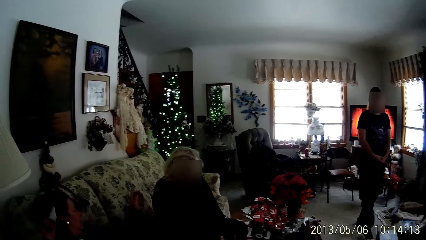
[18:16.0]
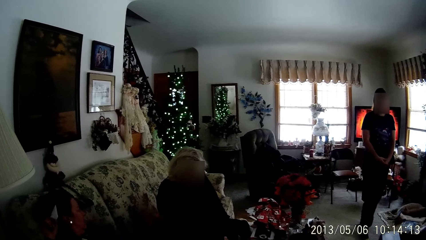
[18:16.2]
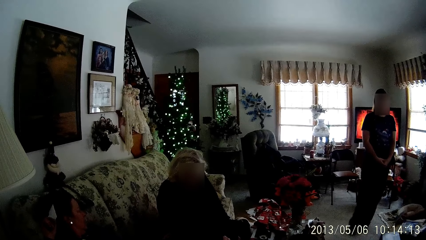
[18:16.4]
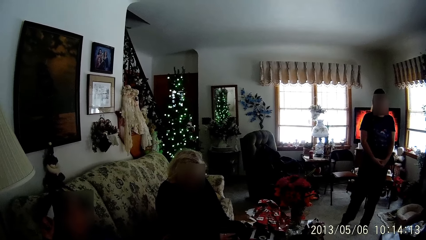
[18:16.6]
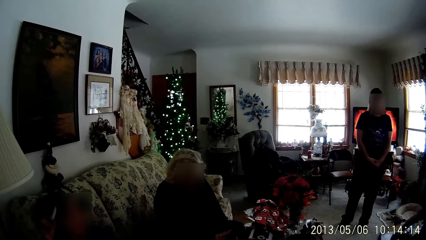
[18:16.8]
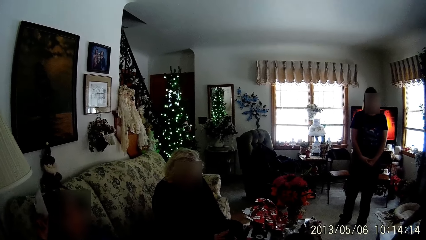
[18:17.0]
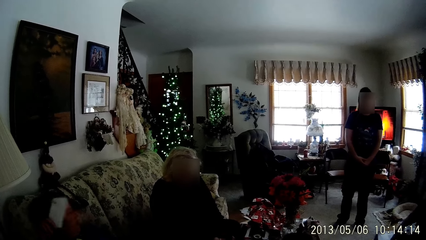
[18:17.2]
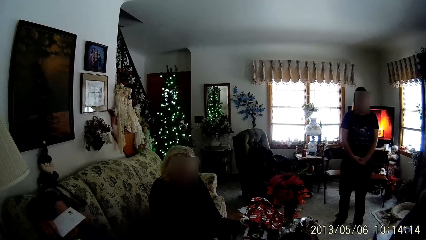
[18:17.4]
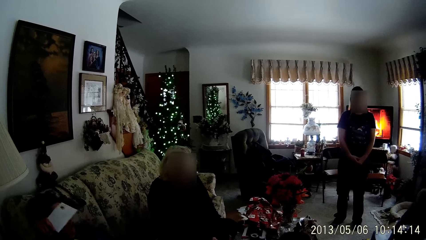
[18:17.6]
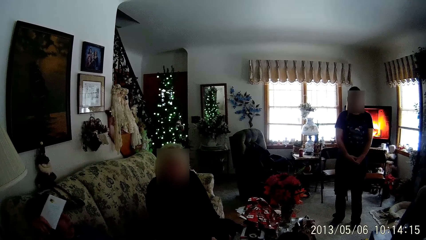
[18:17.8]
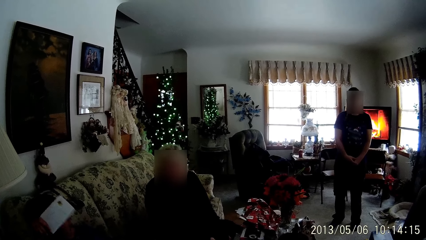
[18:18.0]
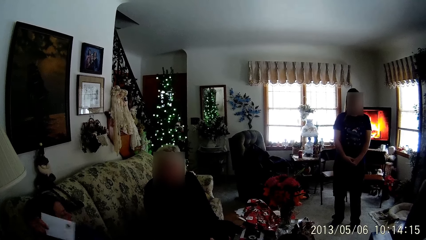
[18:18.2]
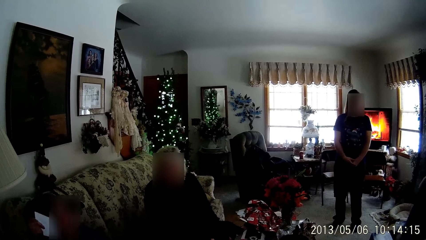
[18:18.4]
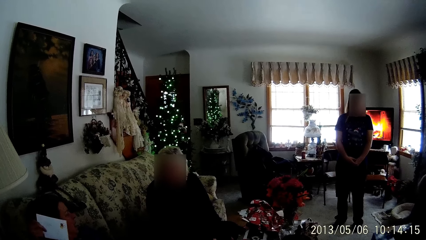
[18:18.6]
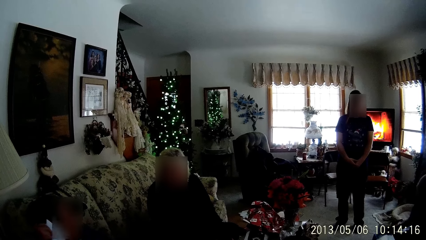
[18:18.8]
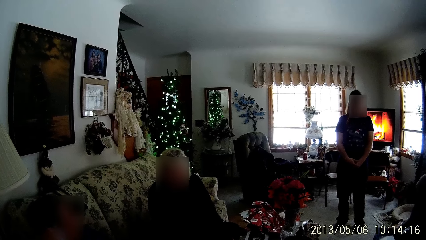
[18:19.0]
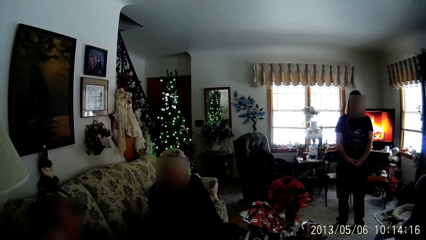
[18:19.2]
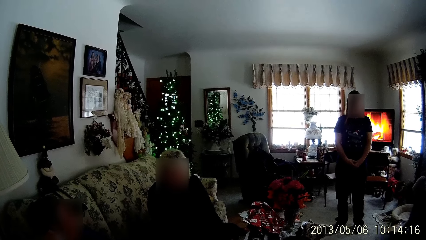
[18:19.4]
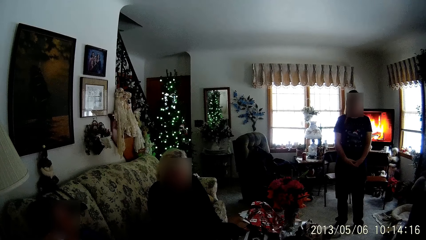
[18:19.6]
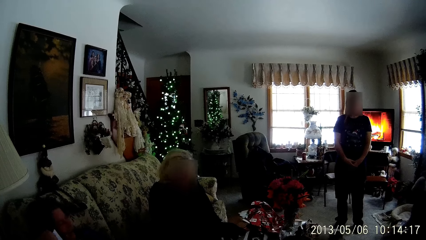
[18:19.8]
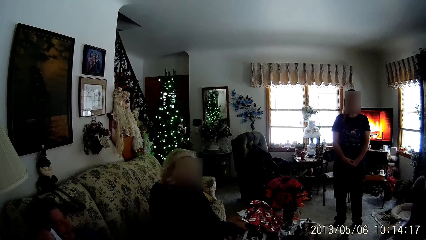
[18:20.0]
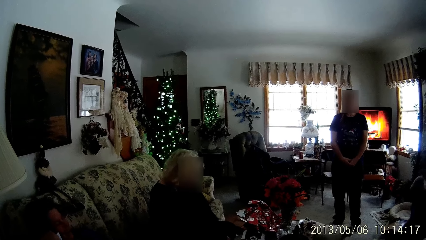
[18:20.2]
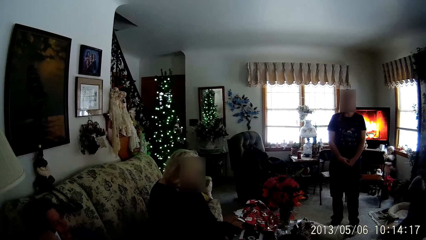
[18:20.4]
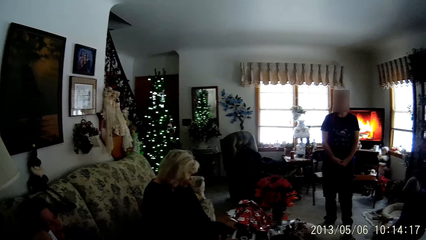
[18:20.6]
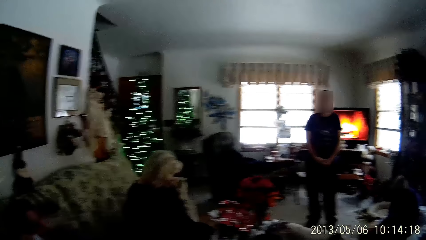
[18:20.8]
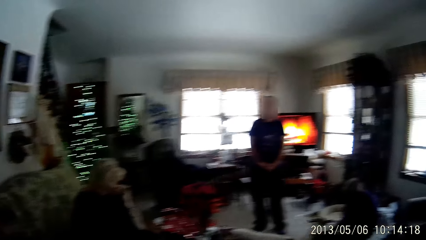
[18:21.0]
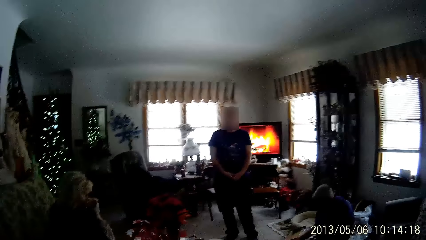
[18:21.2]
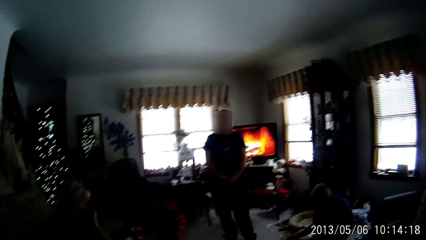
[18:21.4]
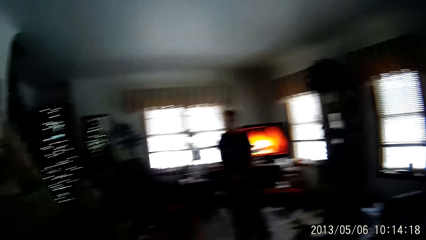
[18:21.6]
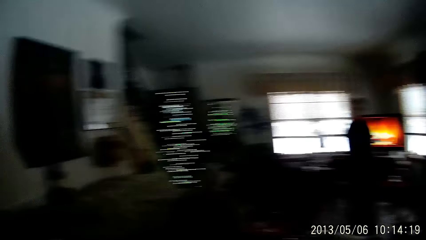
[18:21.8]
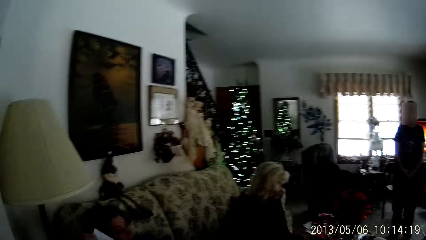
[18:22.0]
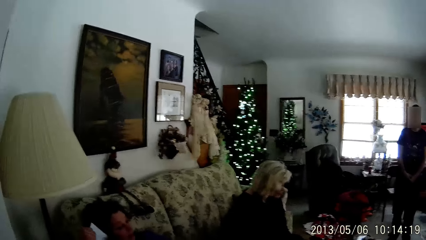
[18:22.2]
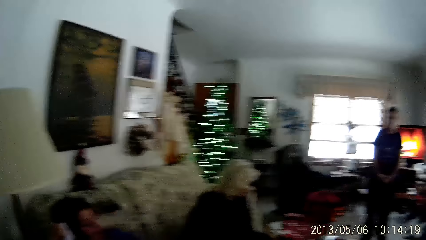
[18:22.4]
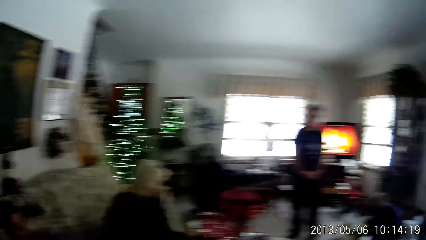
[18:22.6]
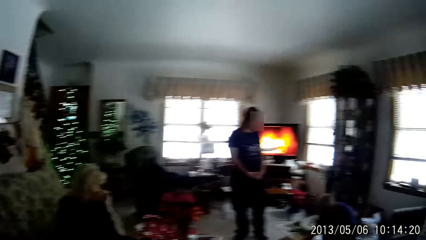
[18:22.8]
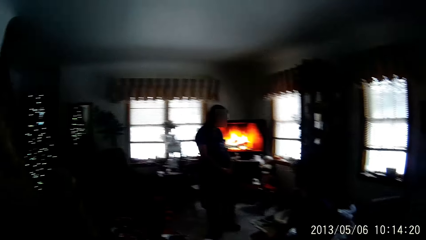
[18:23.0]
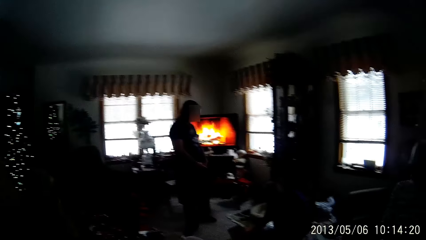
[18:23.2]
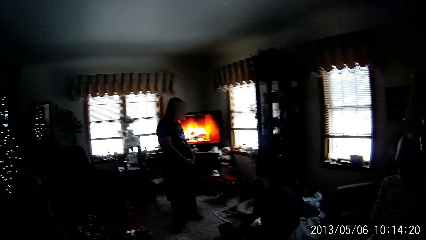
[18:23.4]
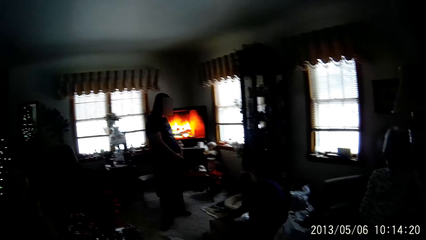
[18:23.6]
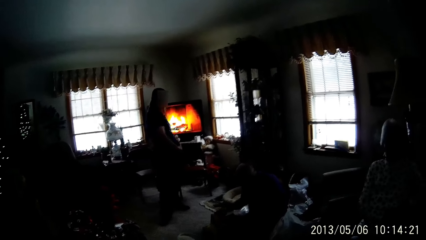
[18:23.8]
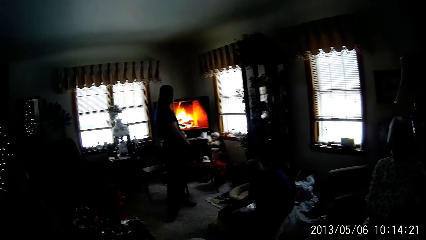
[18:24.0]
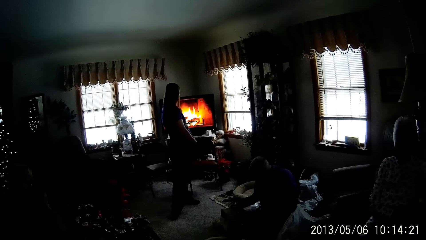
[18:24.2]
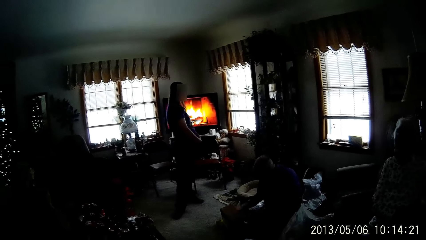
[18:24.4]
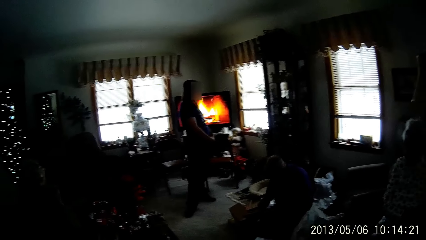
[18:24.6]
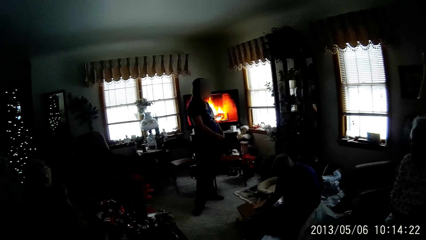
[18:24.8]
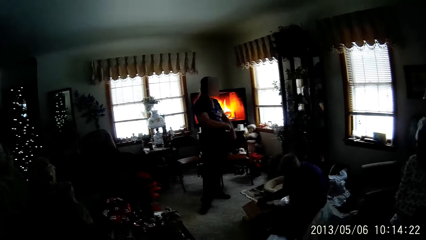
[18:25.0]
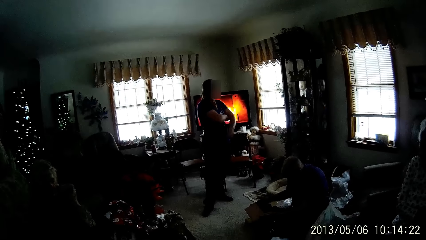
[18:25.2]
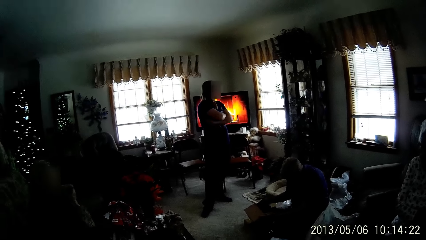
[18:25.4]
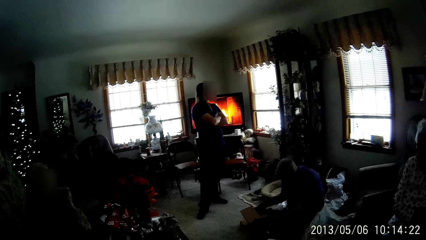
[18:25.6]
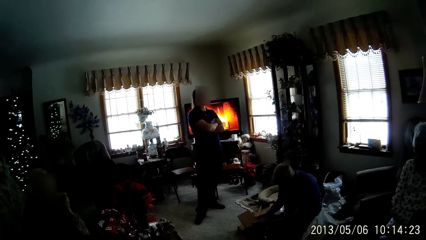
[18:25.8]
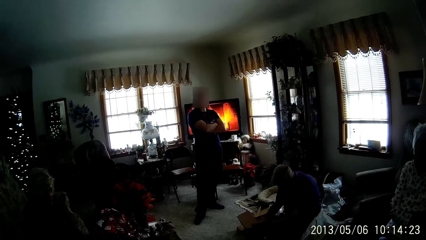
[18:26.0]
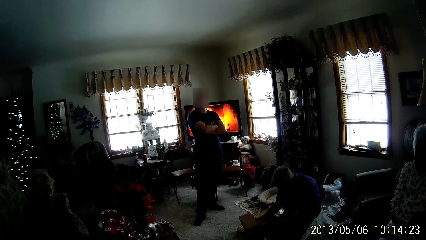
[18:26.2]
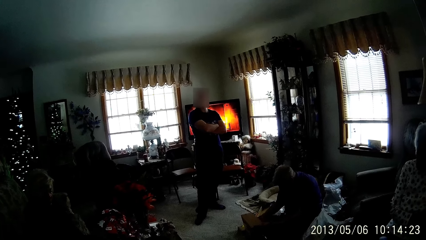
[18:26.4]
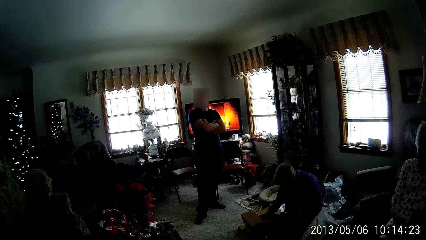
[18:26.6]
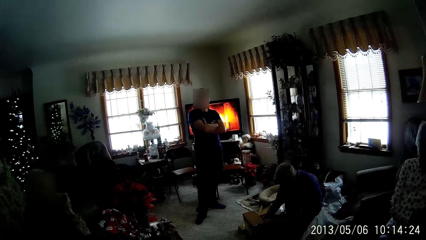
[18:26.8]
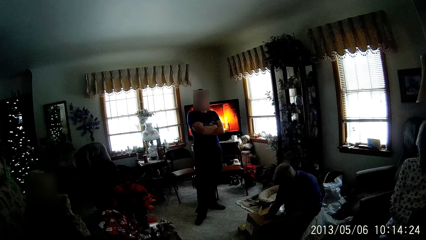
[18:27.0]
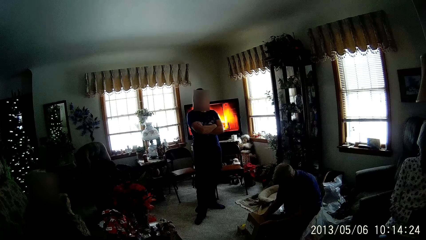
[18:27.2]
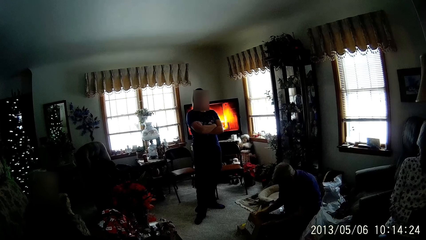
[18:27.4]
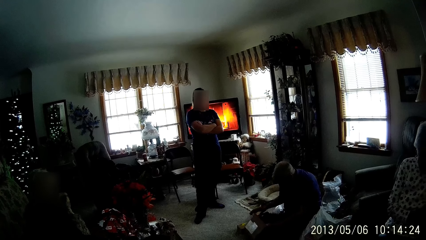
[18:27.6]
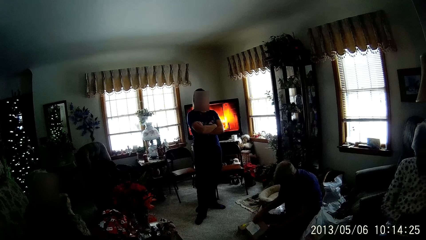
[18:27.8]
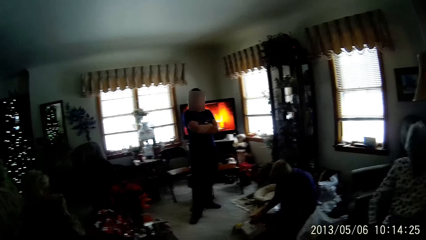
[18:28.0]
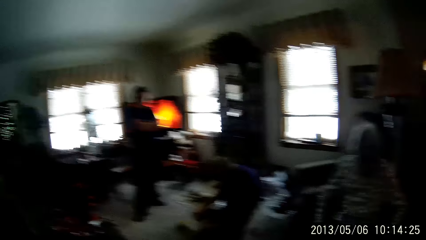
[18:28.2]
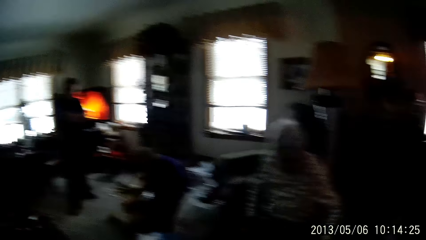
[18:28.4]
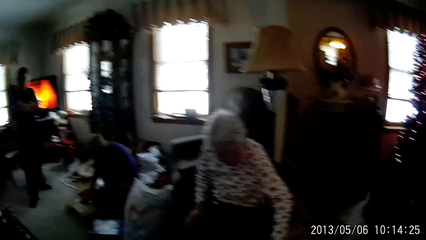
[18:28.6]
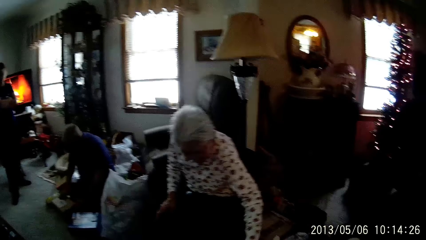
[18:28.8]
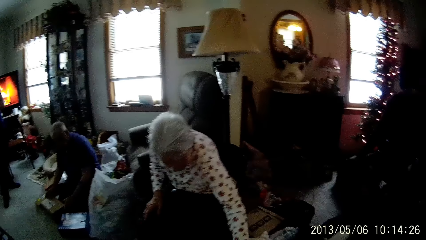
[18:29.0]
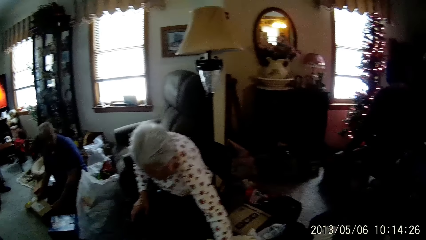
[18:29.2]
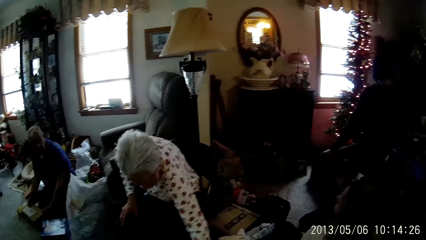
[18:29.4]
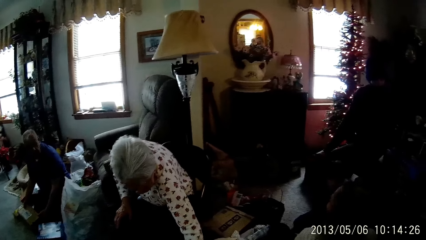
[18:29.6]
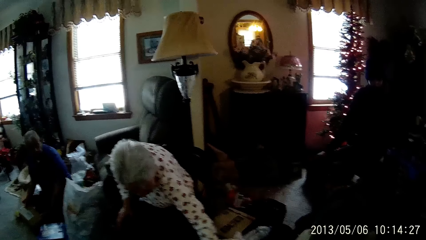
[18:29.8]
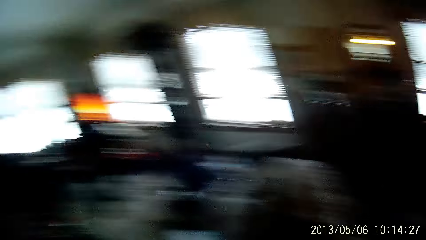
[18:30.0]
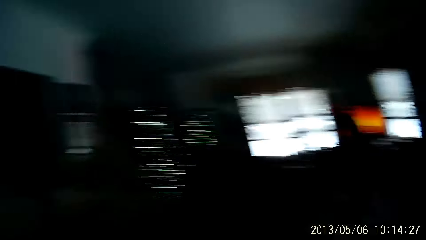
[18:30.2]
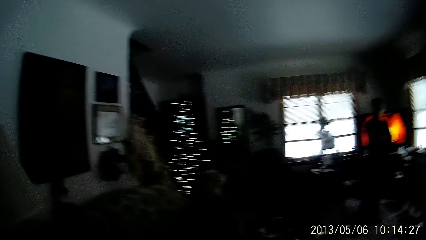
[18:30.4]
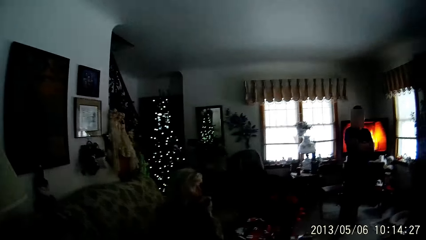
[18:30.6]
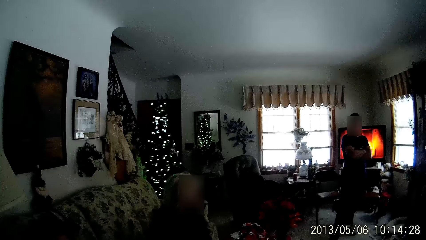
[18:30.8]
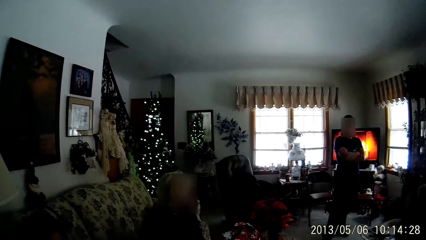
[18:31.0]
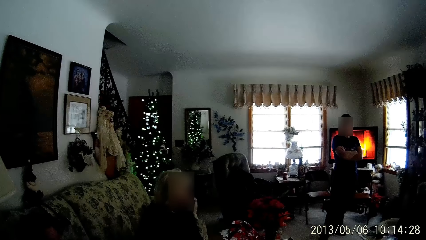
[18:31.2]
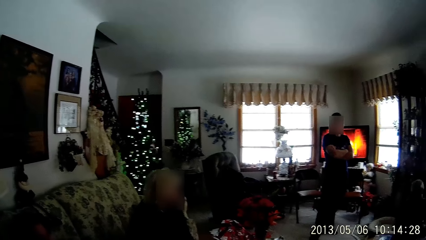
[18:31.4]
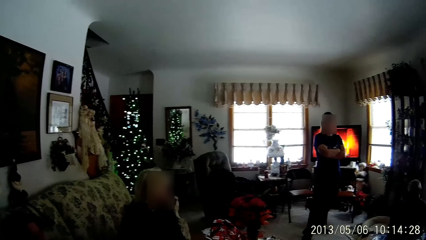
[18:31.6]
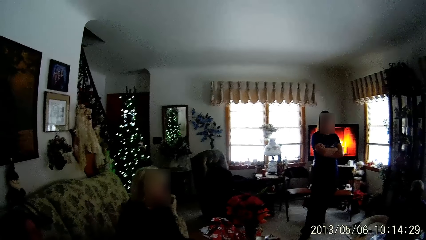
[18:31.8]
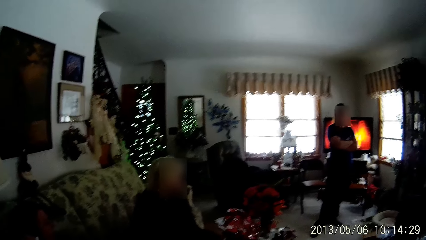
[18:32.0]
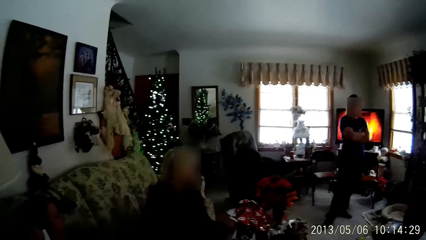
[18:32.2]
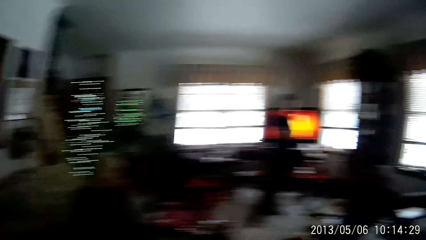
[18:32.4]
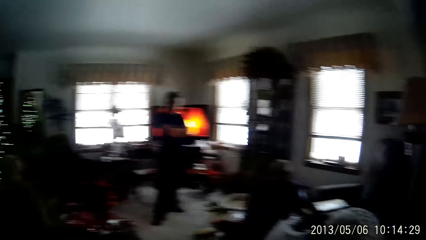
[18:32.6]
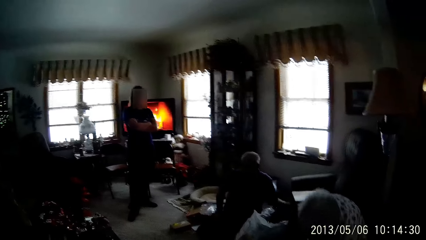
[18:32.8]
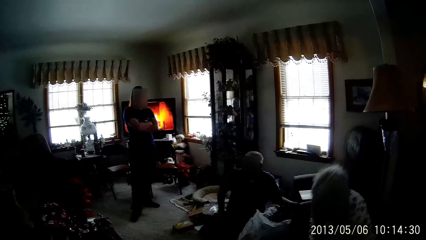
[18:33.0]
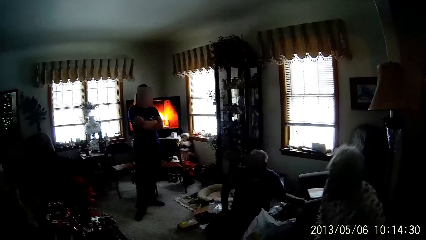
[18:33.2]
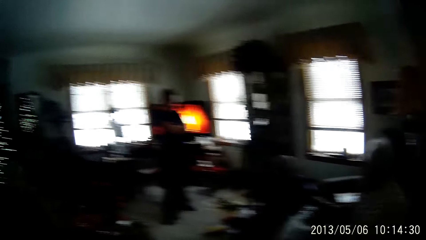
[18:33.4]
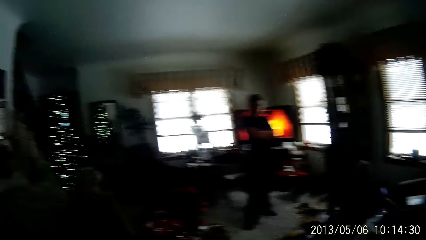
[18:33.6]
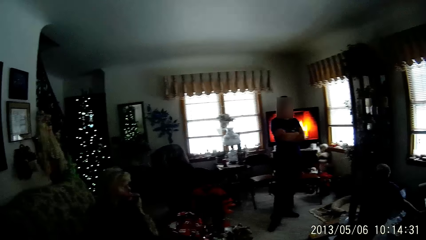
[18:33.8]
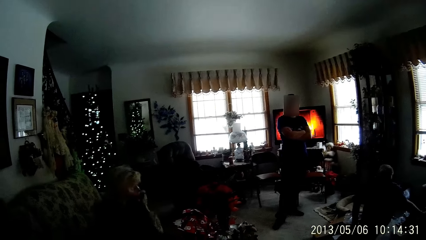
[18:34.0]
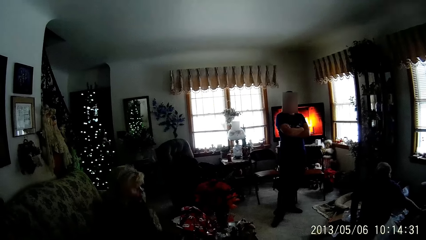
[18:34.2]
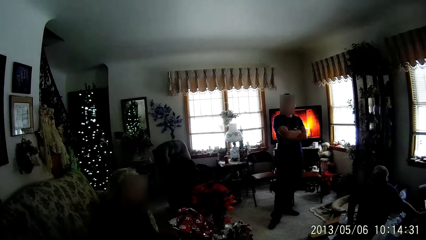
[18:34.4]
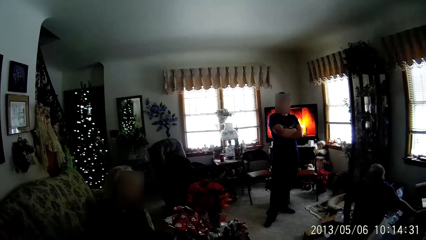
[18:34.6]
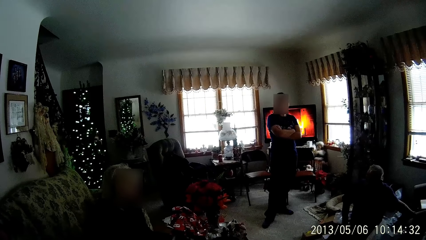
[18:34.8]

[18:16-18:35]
The camera wearer walks. A man searches a box on the ground with both hands. The man closes the box with both hands.
